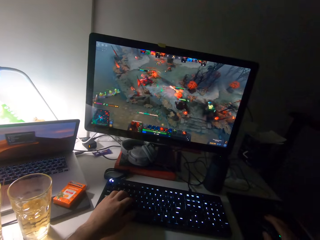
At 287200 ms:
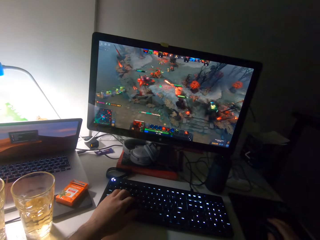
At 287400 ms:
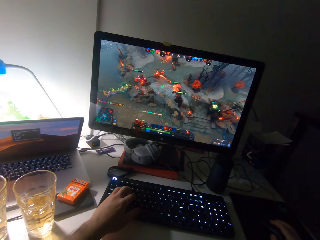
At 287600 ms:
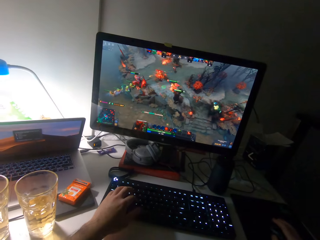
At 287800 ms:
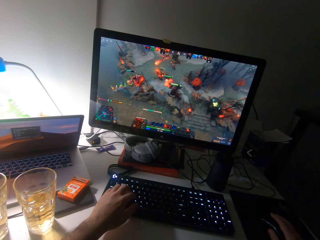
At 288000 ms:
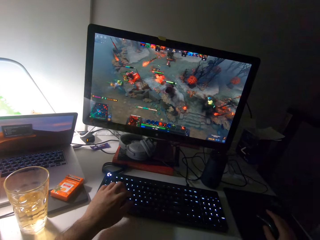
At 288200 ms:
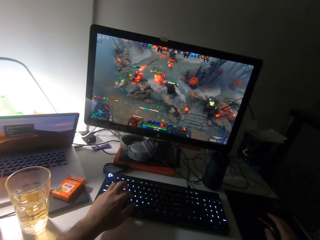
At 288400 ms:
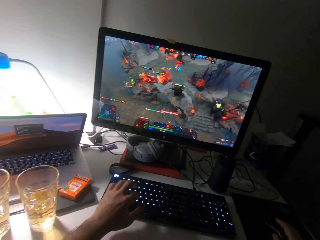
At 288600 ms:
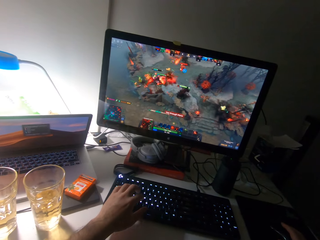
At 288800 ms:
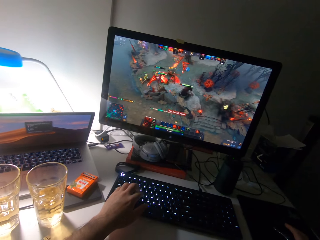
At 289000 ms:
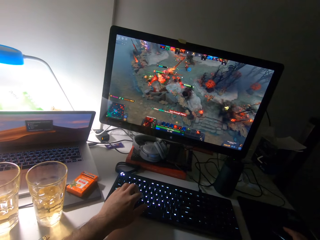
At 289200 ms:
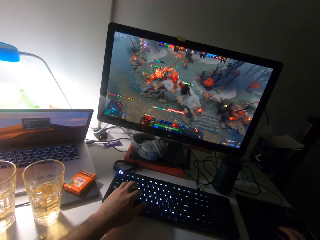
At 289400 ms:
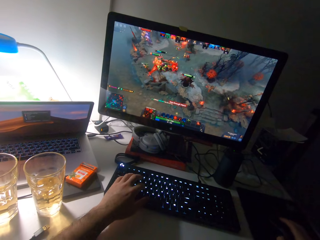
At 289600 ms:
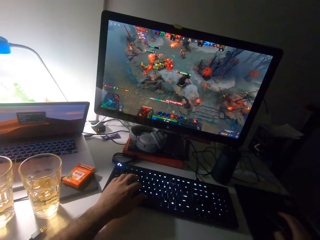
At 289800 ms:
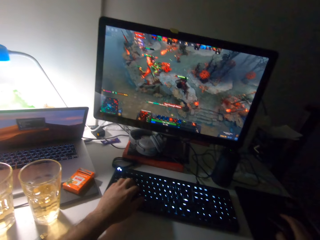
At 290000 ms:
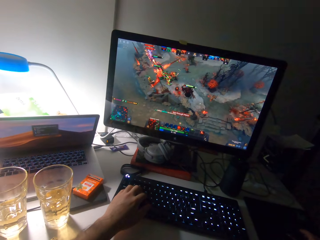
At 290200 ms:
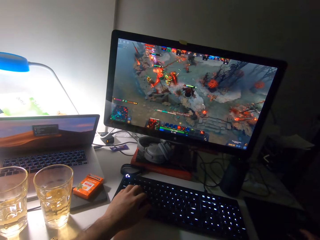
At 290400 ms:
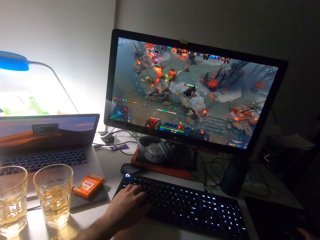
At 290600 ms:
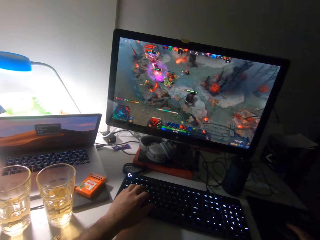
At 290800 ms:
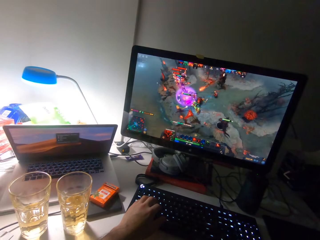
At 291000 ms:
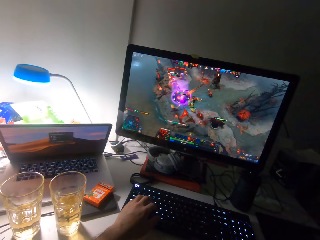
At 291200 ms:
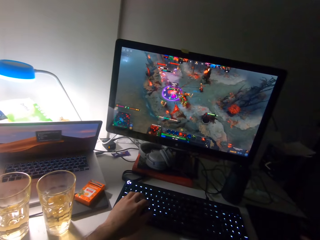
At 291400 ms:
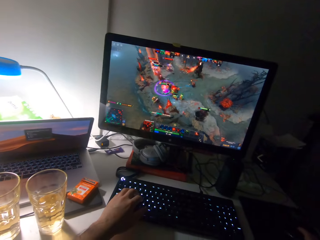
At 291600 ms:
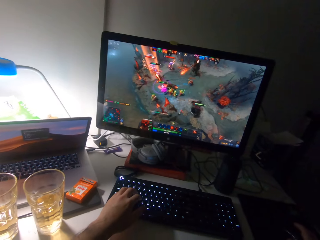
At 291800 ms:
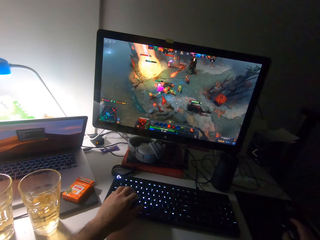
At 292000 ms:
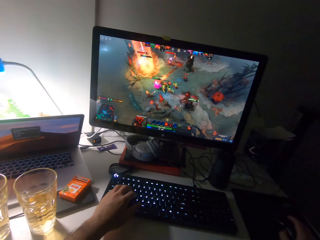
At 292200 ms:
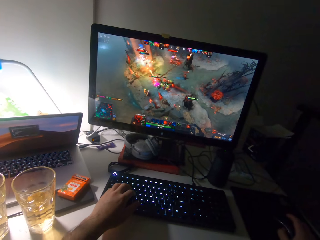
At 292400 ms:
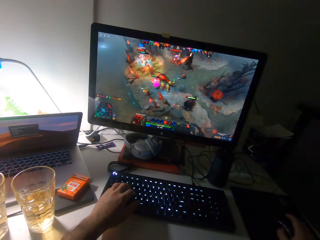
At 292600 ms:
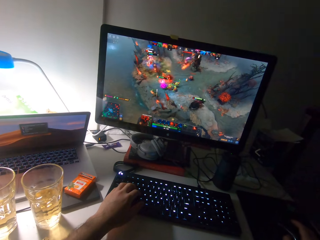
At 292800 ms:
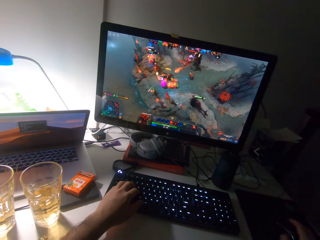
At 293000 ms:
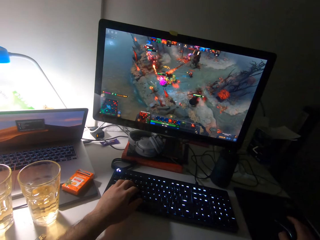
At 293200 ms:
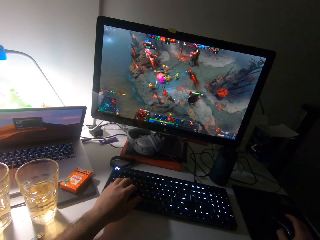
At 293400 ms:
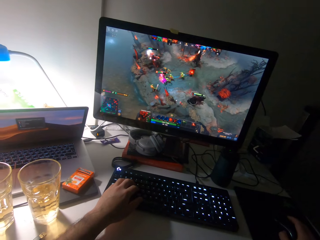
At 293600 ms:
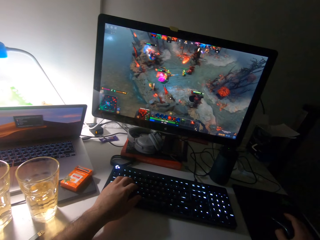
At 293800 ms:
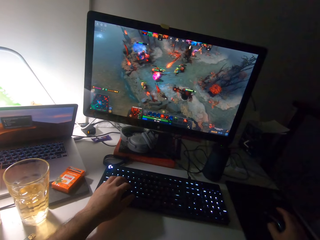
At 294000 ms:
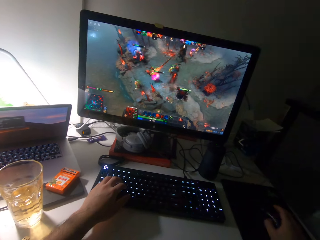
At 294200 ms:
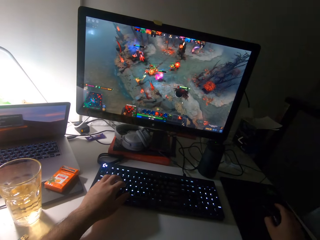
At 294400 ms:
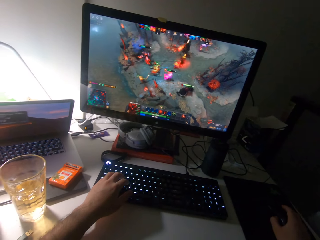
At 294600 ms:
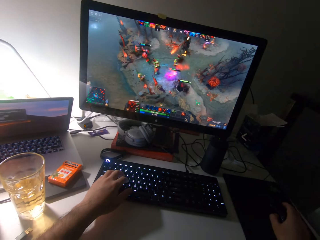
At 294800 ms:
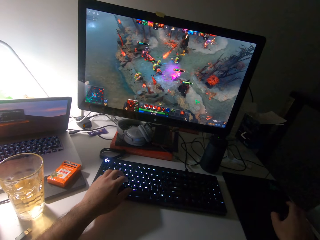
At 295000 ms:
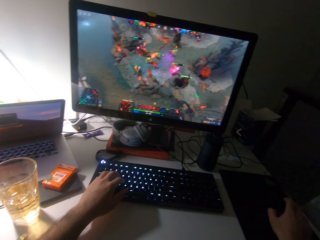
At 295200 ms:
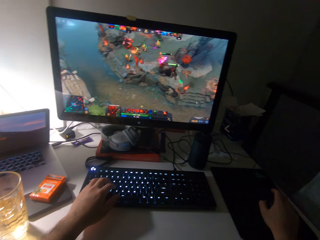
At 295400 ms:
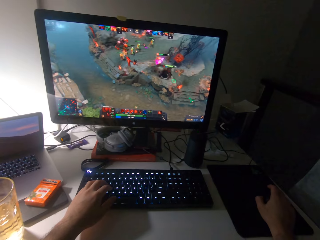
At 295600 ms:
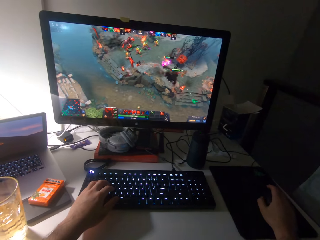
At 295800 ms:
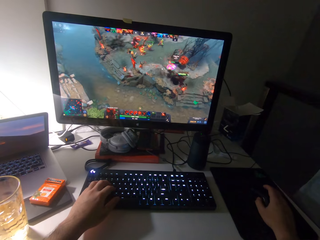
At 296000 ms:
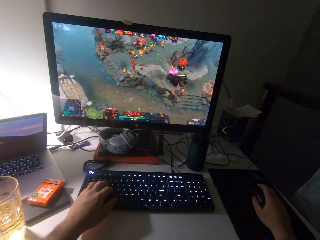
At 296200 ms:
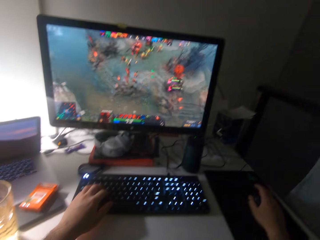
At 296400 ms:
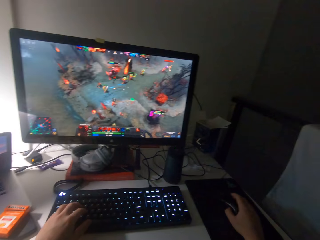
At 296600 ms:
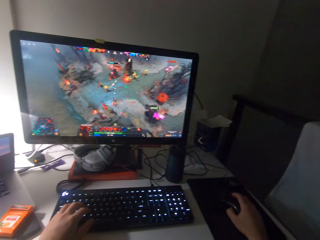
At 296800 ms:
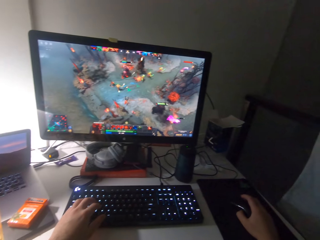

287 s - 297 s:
The camera wearer presses the keyboard.

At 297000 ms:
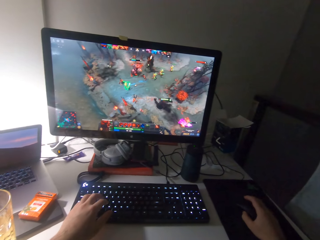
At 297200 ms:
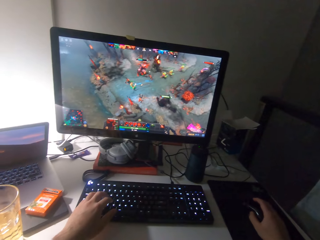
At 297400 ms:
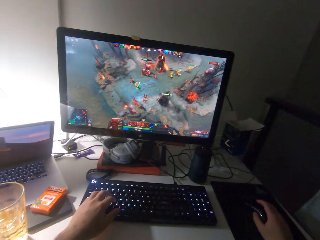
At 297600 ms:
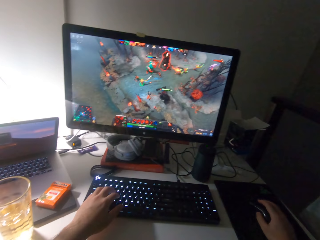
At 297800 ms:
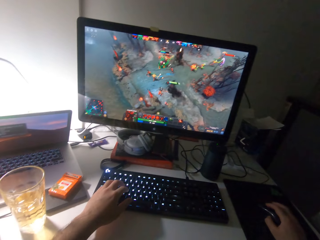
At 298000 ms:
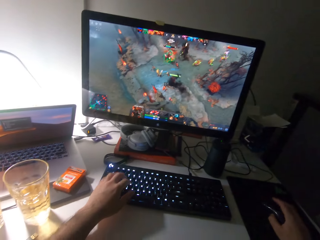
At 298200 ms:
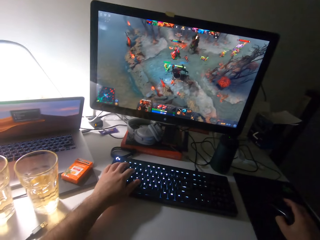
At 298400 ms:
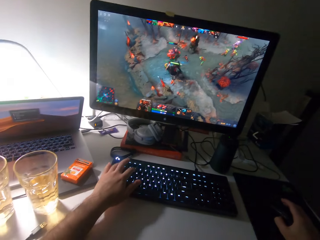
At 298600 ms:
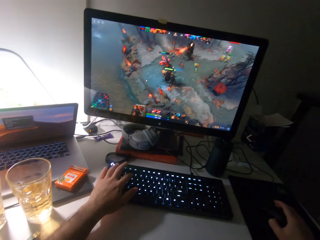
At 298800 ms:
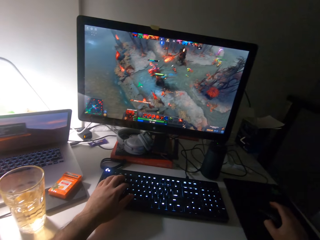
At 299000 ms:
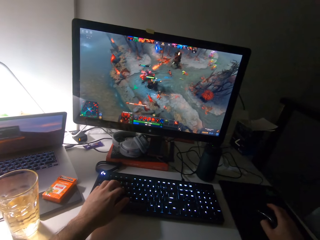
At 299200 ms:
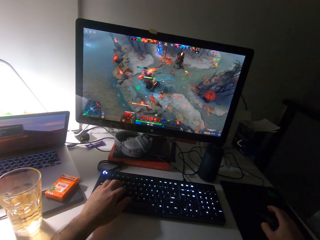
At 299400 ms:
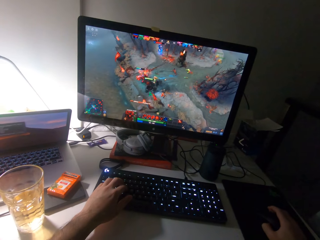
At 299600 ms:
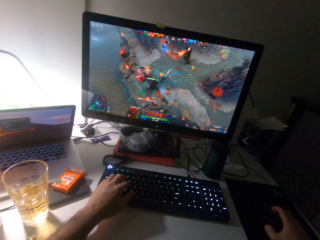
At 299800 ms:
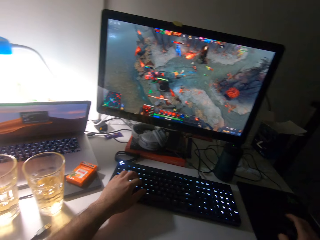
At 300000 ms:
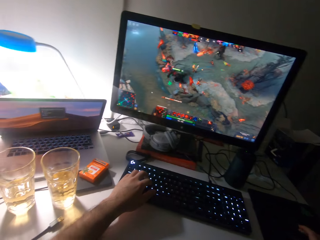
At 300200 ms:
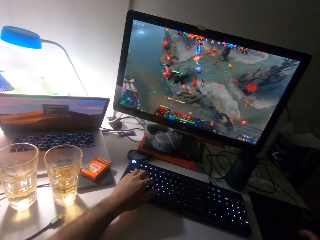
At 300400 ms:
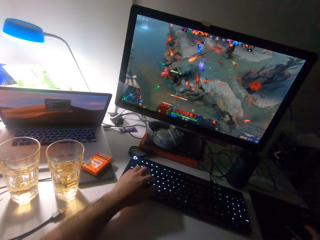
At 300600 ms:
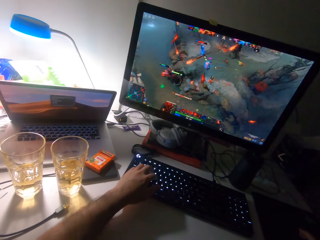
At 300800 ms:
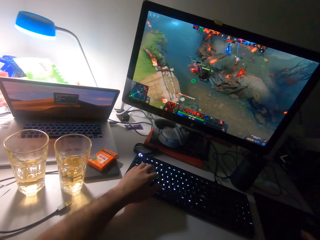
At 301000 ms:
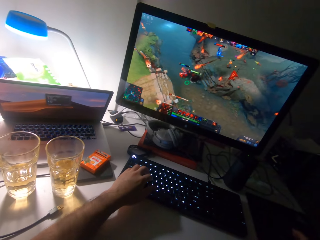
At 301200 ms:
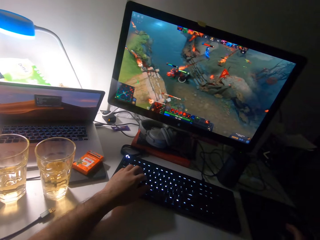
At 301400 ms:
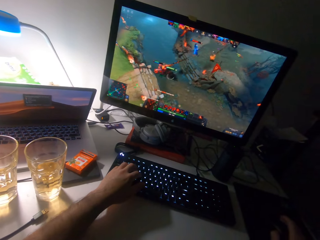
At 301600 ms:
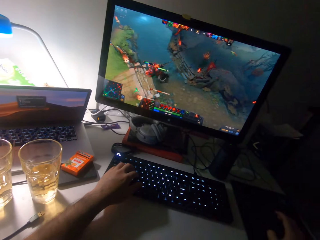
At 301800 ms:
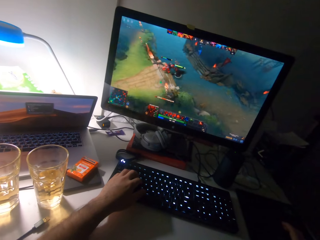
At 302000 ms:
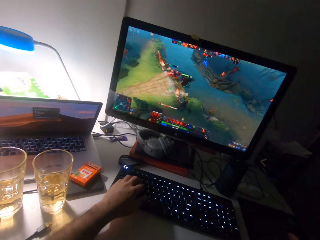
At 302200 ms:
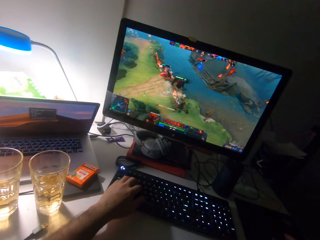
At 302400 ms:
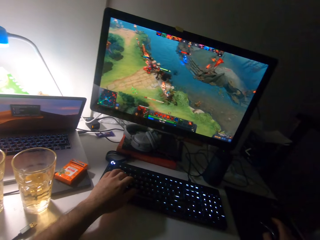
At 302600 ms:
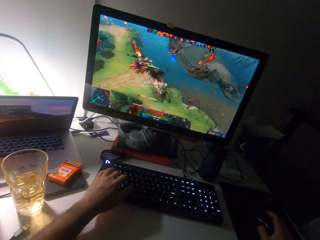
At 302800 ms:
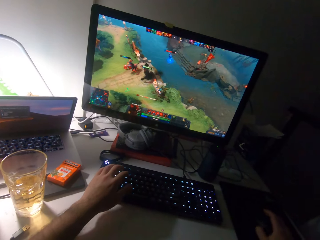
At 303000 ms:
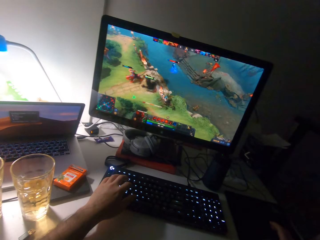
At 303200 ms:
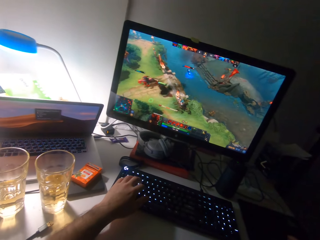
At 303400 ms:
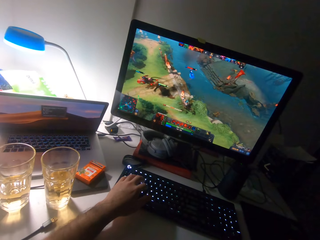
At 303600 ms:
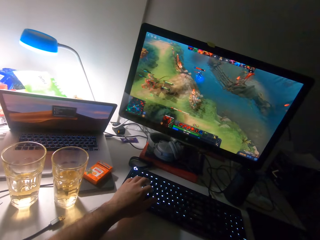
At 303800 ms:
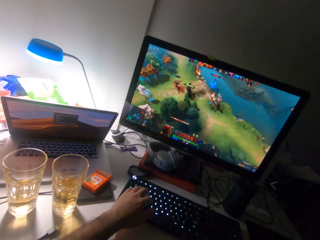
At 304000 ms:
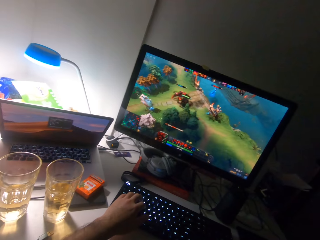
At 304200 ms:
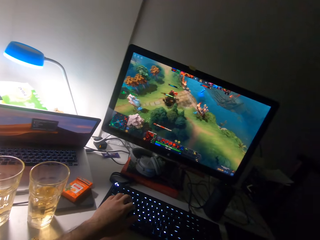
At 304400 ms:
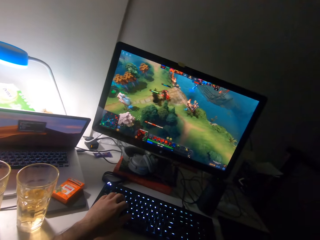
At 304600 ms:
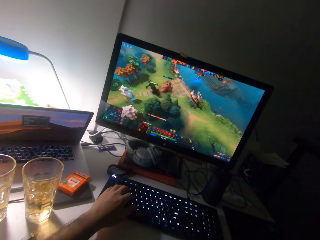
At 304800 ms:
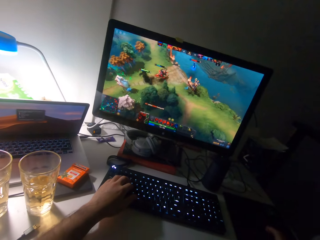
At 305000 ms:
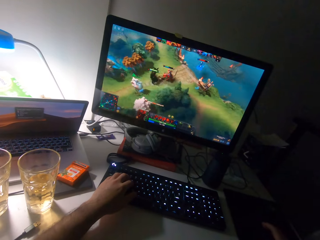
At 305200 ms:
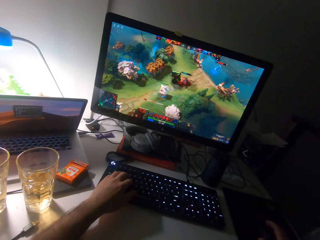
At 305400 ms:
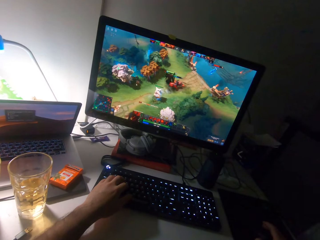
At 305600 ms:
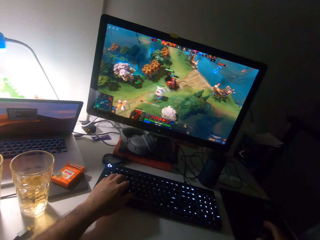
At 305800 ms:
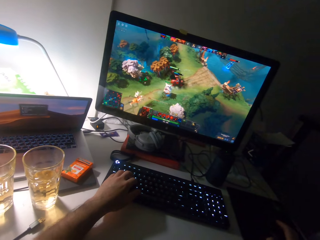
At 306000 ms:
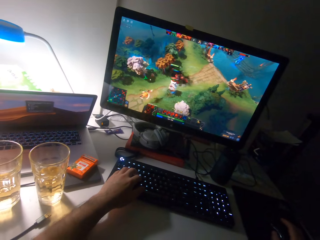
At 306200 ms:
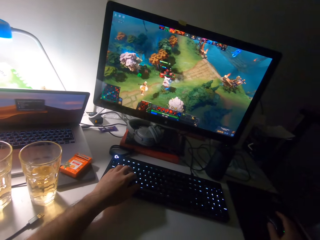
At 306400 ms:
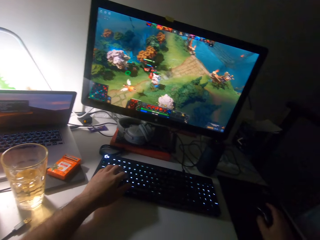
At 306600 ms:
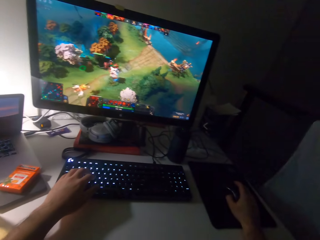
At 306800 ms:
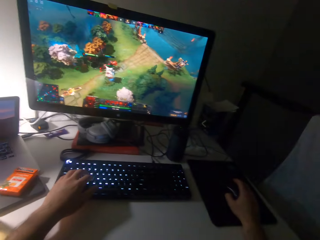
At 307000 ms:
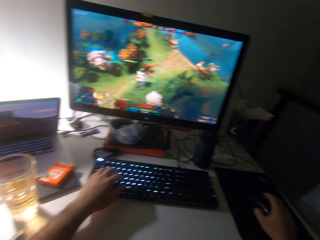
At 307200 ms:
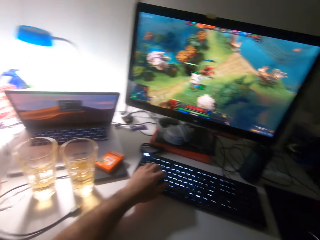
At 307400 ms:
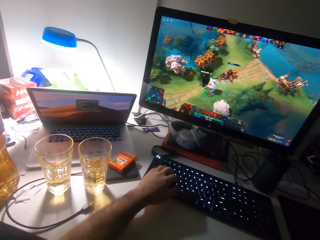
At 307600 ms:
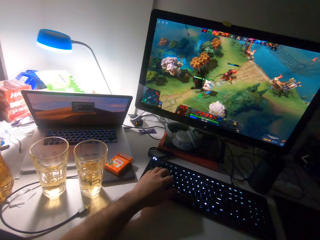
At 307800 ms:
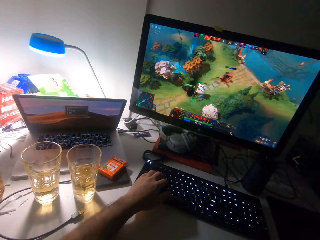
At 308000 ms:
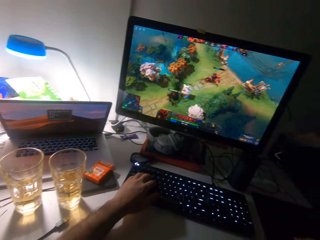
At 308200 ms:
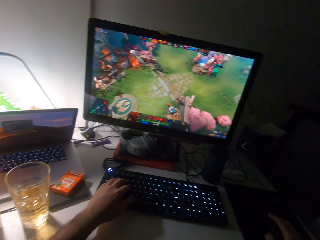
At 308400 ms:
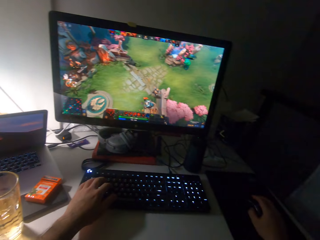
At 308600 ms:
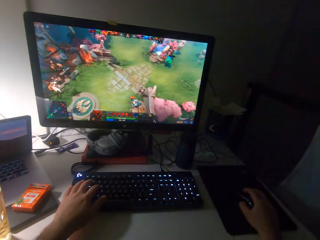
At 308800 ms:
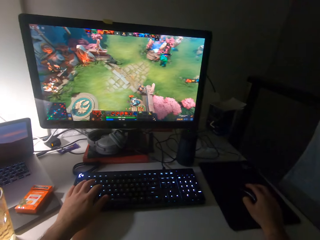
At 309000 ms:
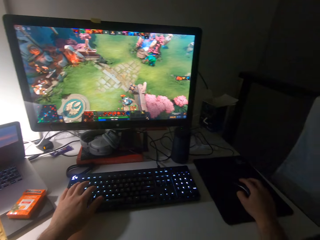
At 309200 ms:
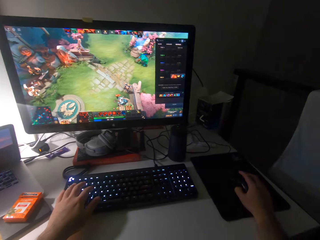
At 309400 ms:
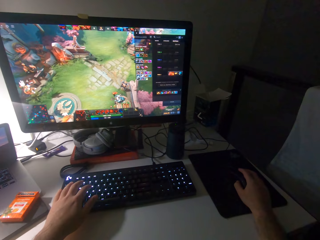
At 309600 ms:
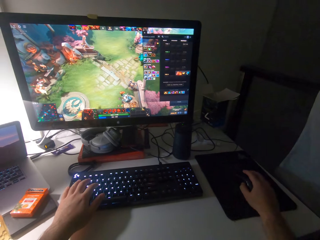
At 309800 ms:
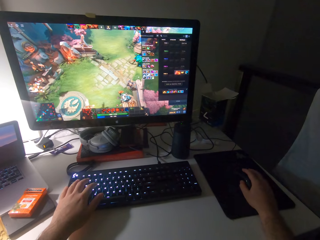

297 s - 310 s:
The camera wearer presses the keyboard. They scroll a mouse. They press the keyboard. They scroll the mouse. They press the keyboard.
